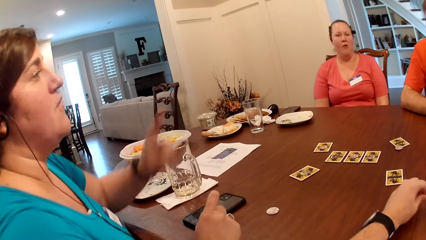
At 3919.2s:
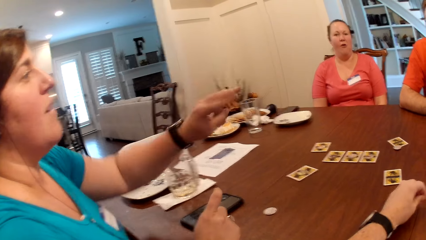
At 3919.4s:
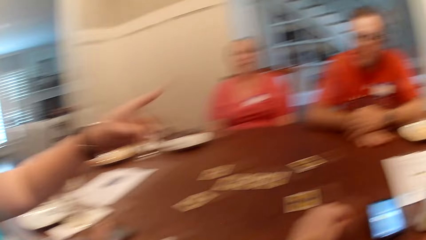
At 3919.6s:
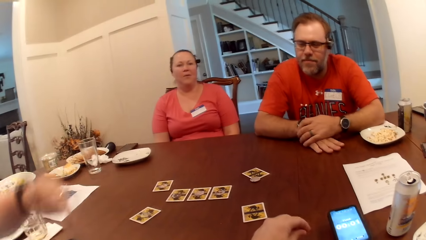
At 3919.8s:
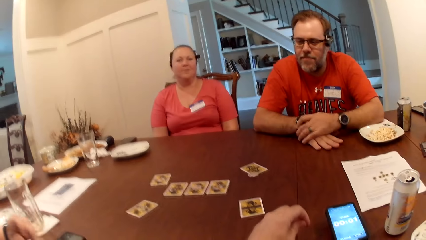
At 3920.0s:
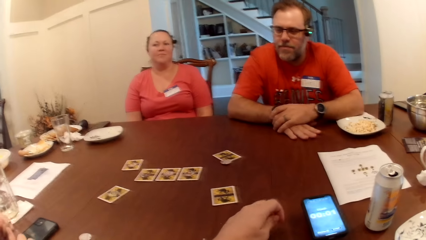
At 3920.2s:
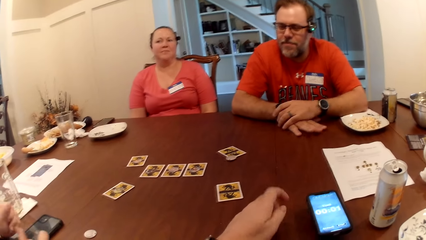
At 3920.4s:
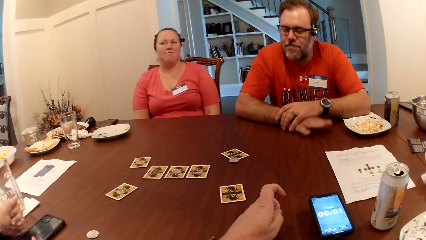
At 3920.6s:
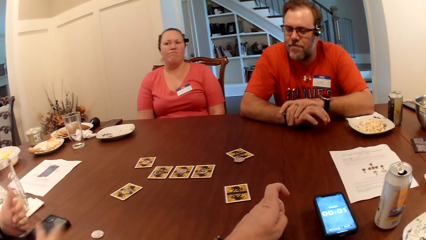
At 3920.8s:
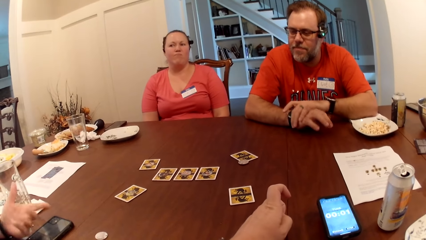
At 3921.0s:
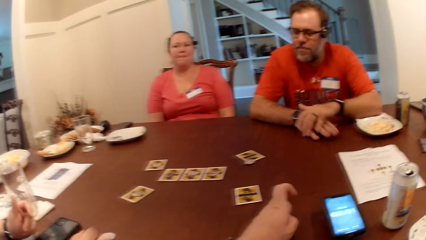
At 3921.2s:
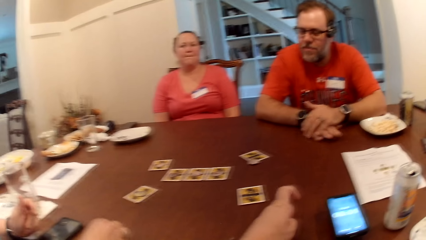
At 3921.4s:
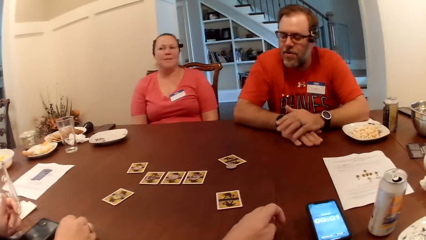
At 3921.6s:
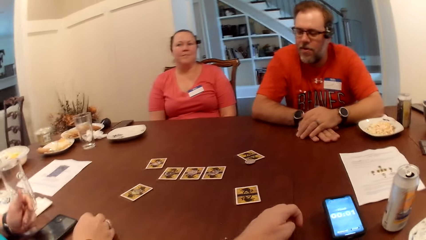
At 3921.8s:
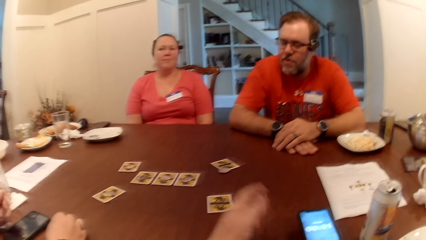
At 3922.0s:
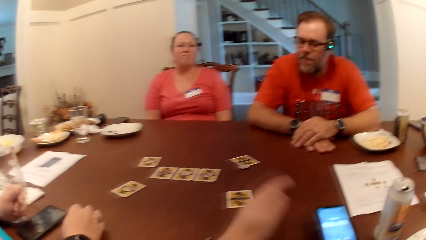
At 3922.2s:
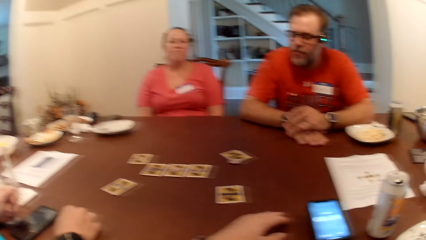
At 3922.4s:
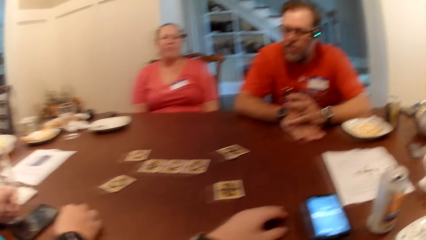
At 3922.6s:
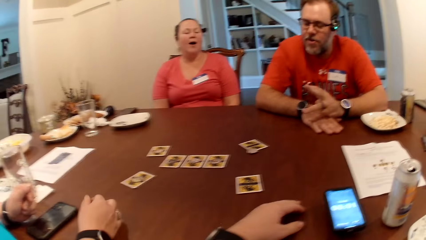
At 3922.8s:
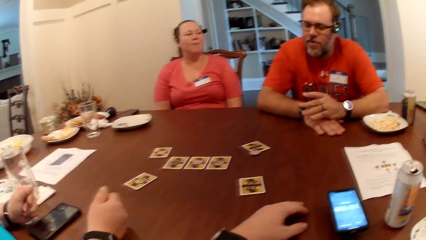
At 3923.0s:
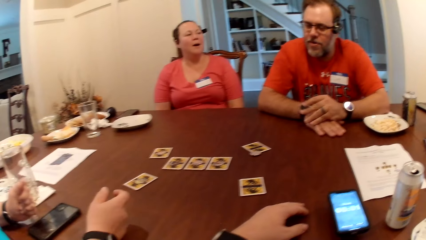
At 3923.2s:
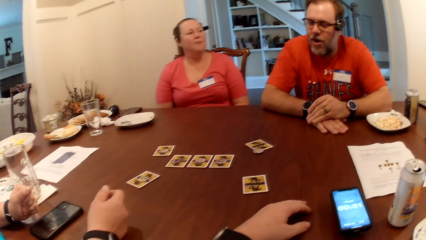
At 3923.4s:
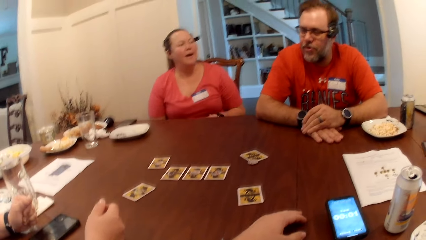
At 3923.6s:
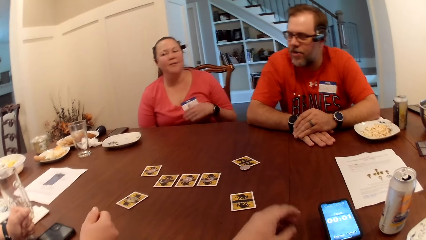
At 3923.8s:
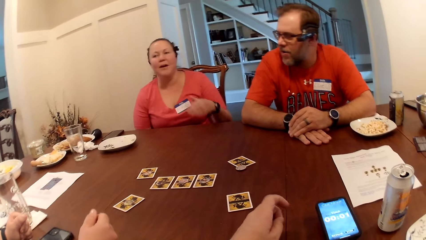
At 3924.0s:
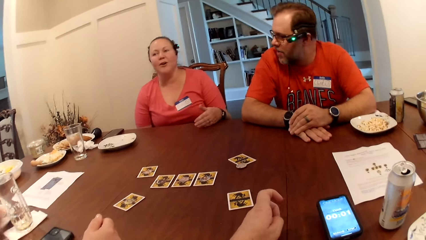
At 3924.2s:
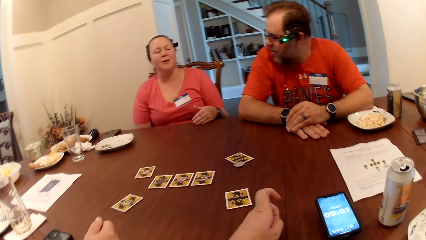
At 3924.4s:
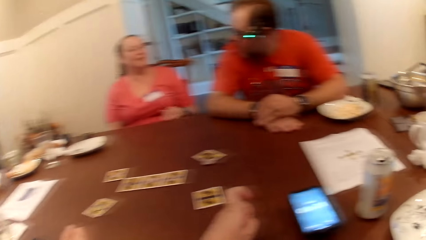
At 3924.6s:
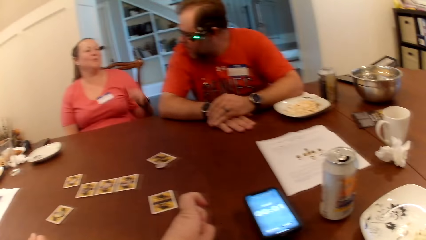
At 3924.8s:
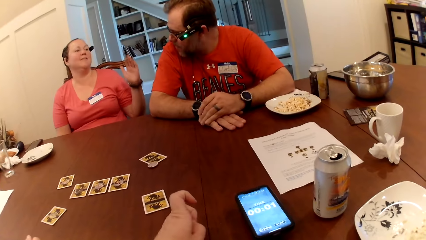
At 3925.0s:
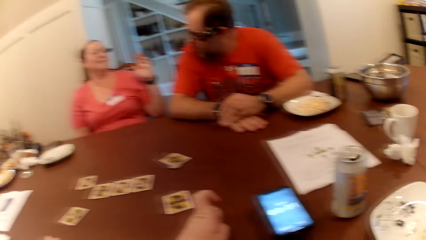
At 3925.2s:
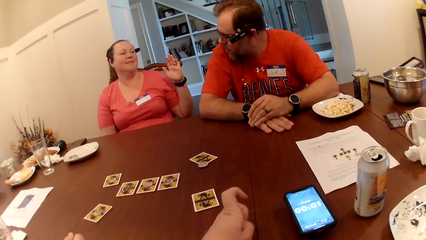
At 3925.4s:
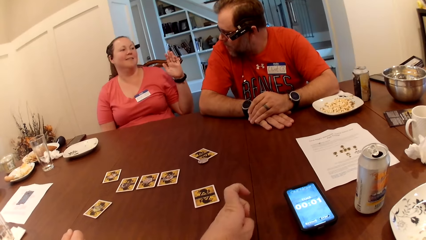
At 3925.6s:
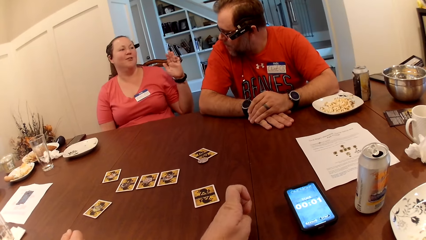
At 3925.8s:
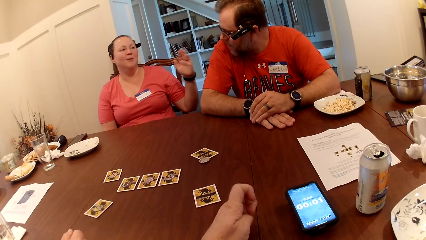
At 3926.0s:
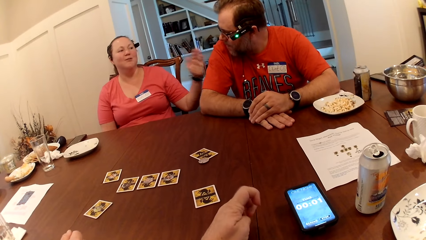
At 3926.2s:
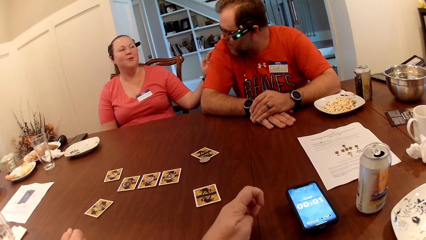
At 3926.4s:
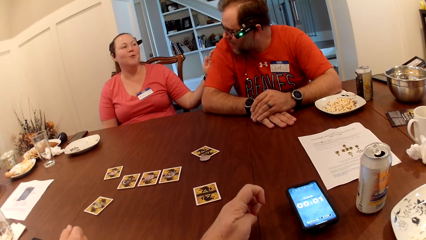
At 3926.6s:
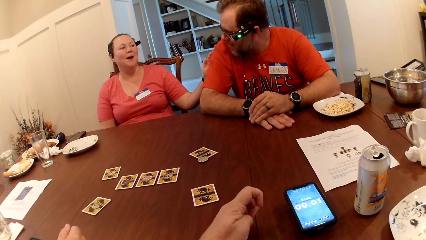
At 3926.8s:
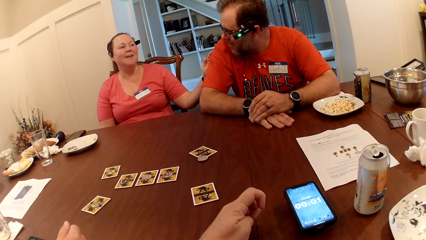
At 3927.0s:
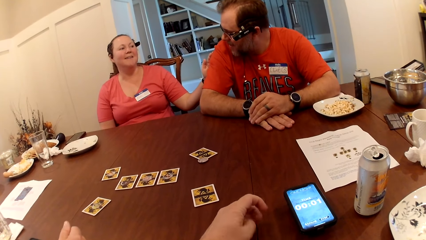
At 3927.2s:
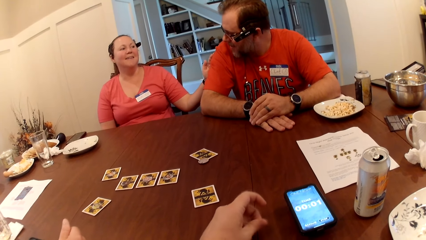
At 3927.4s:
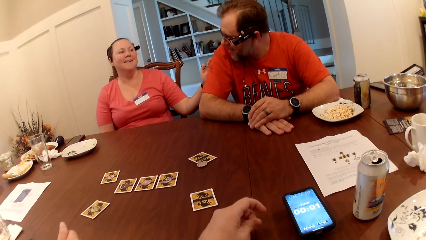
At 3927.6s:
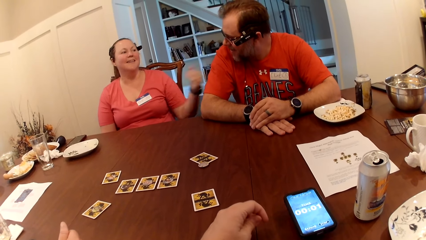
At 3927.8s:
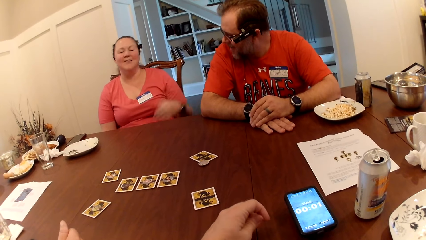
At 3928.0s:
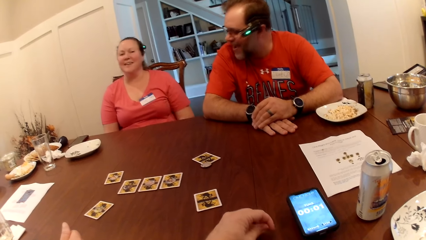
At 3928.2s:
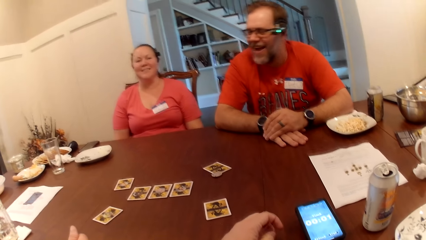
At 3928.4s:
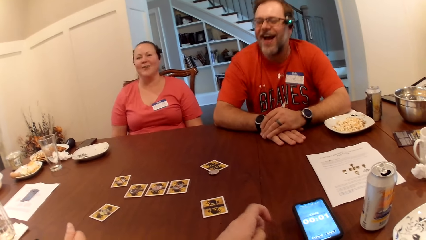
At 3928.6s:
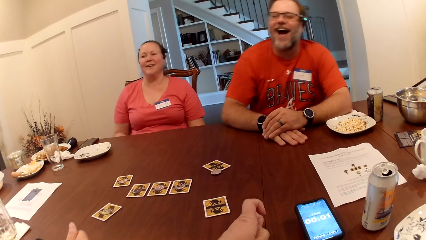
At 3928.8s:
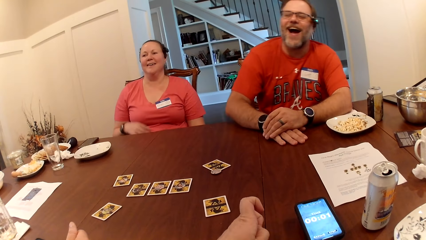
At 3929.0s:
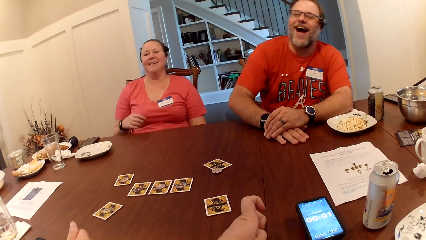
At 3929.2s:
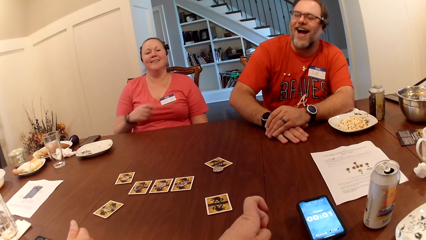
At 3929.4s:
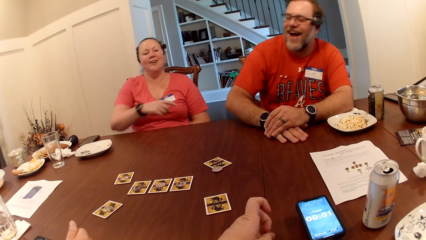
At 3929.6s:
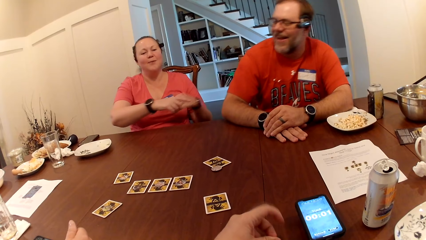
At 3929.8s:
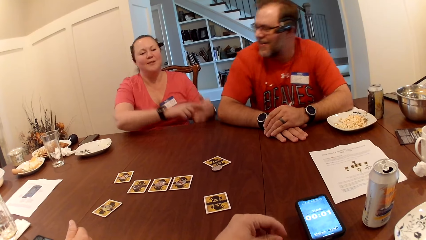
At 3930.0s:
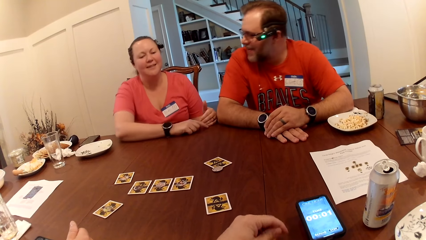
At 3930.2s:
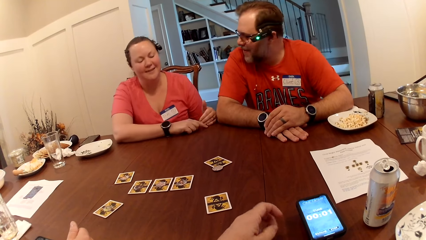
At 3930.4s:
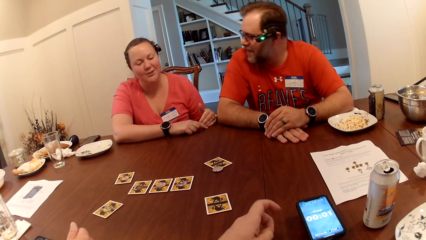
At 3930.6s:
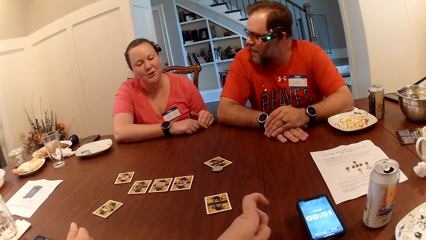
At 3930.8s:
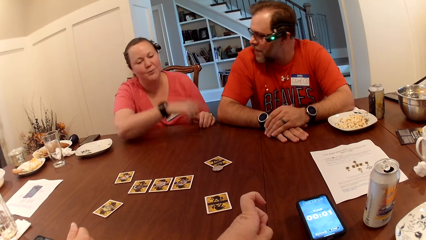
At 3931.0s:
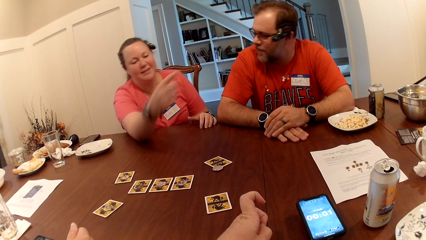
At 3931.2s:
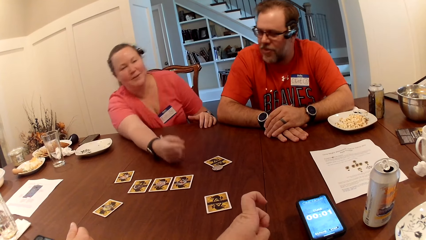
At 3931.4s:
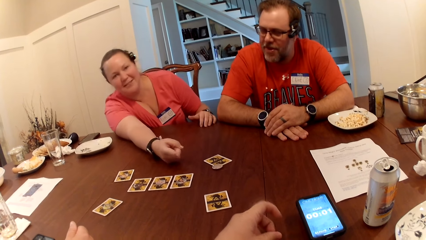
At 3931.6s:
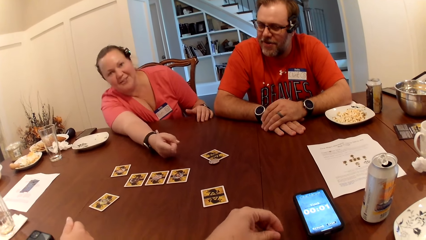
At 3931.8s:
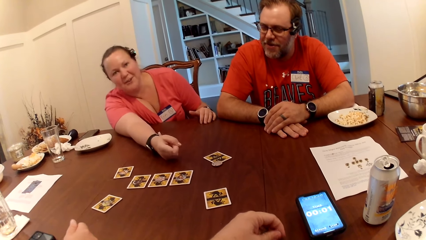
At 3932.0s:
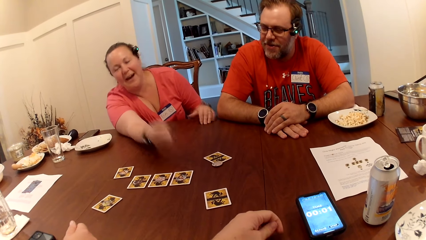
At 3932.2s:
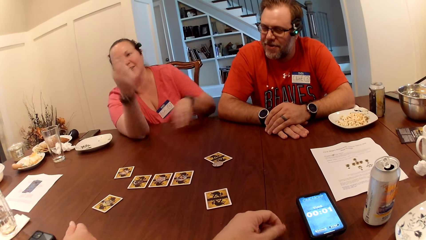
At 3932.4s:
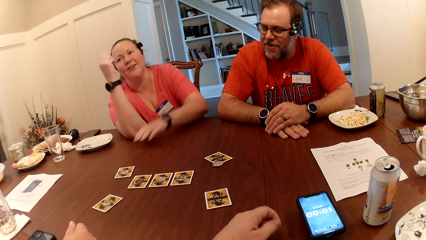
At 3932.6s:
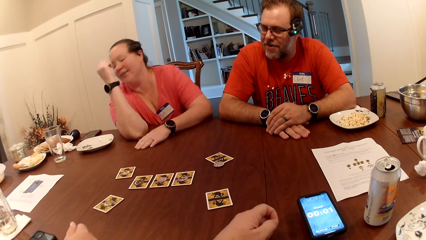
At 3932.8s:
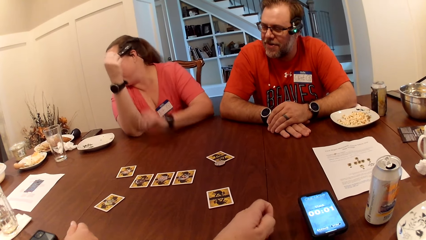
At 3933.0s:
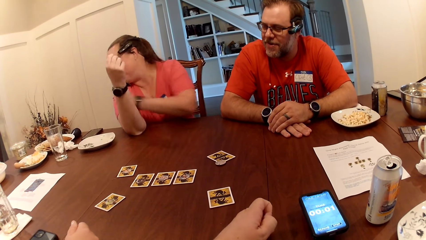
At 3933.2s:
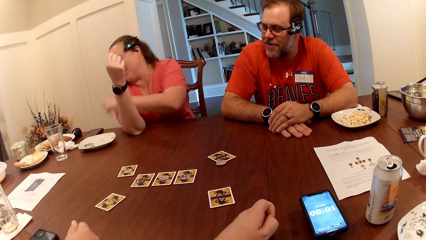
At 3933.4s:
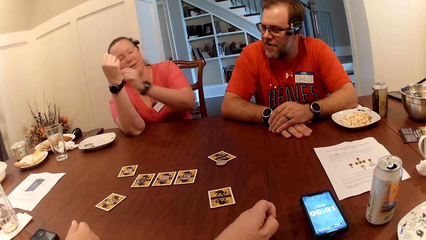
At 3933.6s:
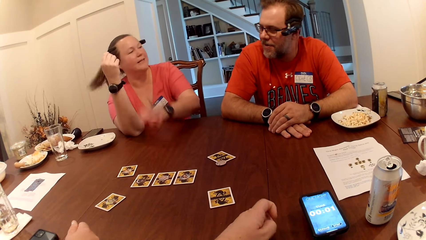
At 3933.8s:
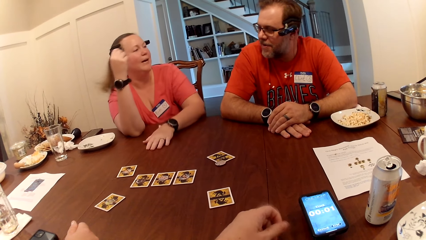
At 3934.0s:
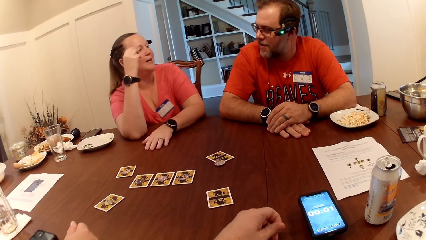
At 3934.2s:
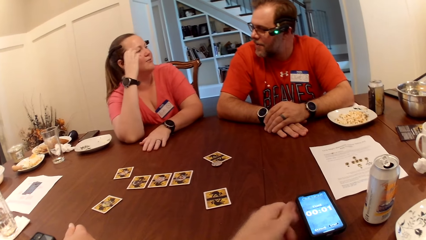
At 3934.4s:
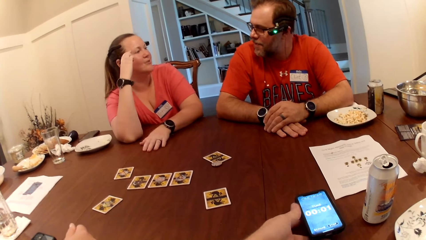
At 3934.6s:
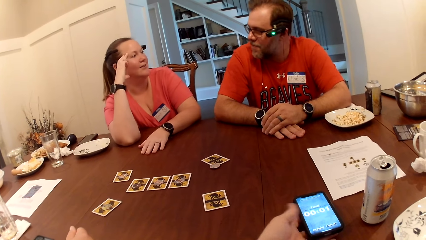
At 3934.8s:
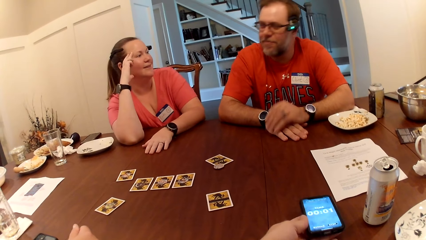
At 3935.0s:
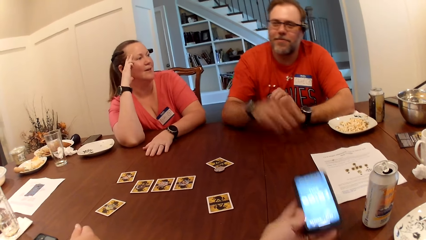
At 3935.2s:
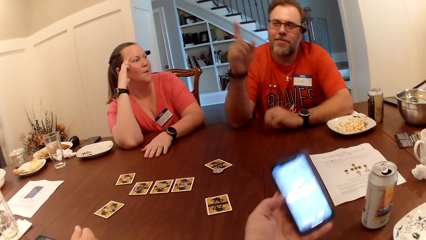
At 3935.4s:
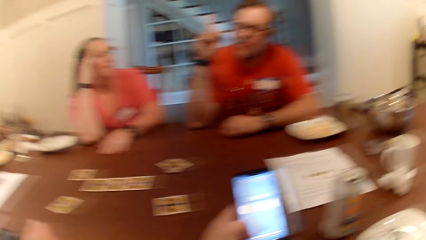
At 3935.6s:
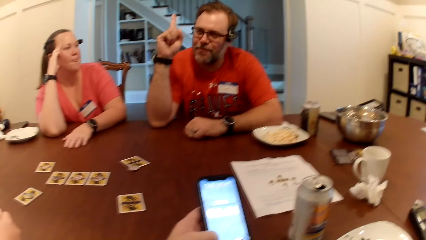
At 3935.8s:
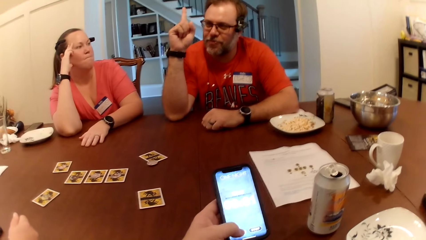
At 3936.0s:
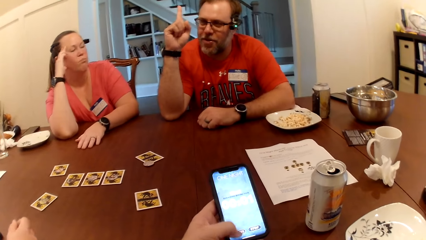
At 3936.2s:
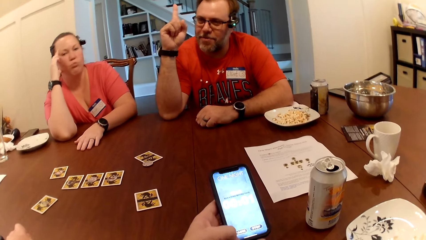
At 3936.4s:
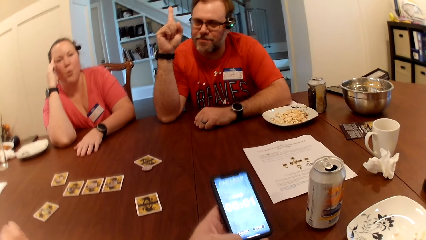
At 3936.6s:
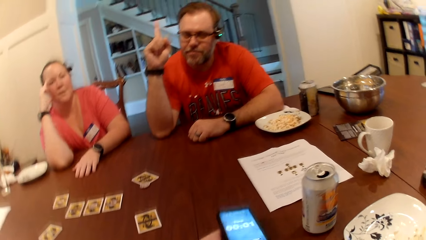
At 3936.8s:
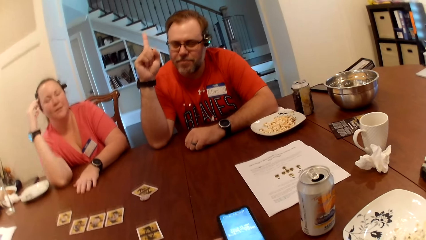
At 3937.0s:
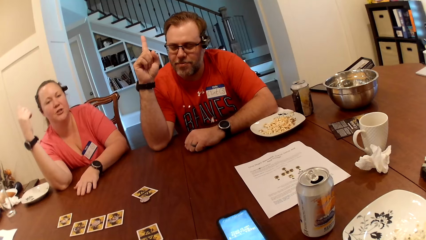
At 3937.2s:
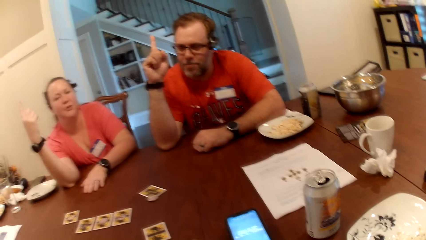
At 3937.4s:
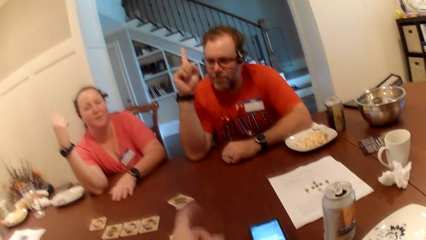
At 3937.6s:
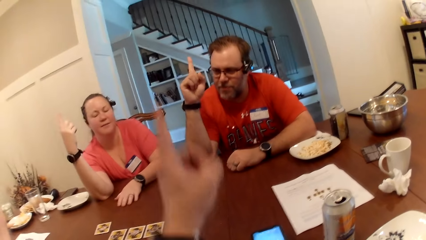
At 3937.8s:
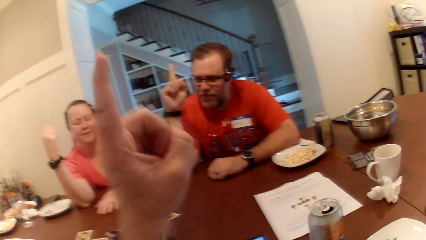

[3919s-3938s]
The woman removes her left hand from the table. She places both hands on the table. Another woman places her left hand on the table. The other woman interacts with a man. The other woman removes her left hand from the table. The other woman places both hands on the table. The first woman points at the card on the table. The other woman removes her left hand from the table. The other woman places her left hand on the table. The camera wearer picks up the phone from the table with his left hand. He operates the phone with his left hand. The man raises a finger. The camera wearer drops the phone on the table with his left hand.
